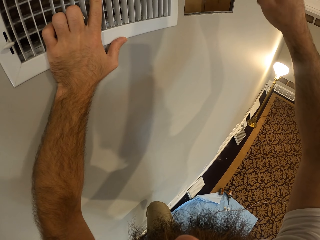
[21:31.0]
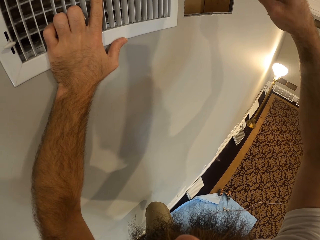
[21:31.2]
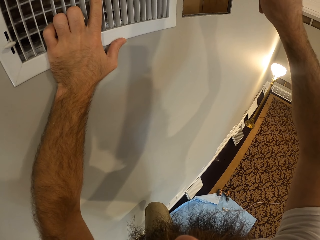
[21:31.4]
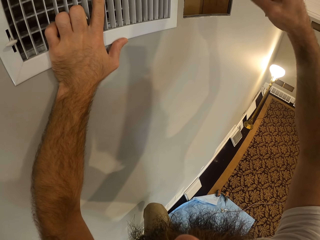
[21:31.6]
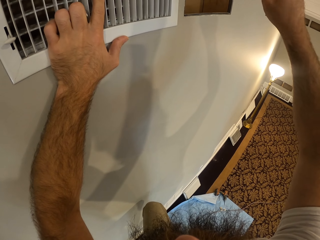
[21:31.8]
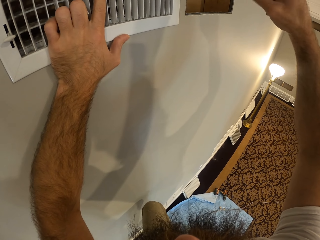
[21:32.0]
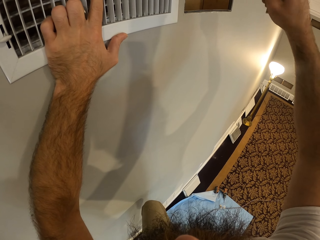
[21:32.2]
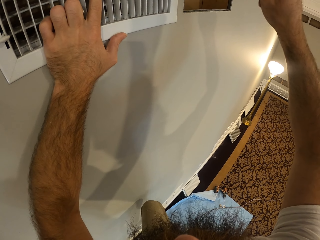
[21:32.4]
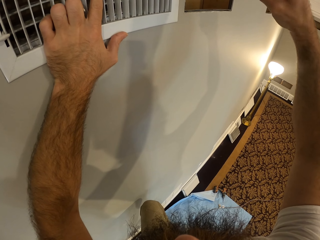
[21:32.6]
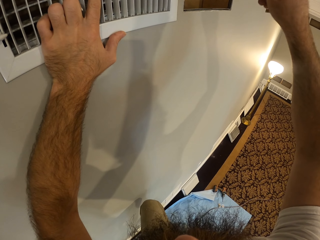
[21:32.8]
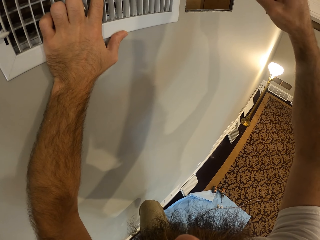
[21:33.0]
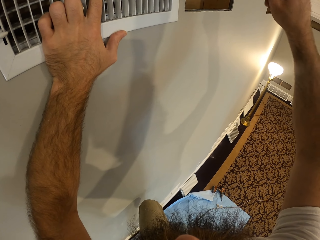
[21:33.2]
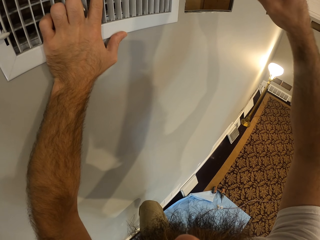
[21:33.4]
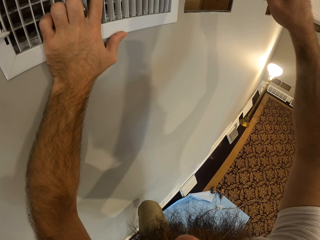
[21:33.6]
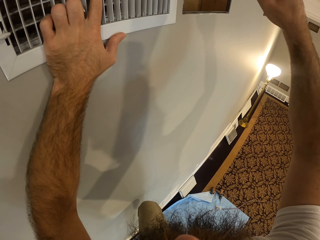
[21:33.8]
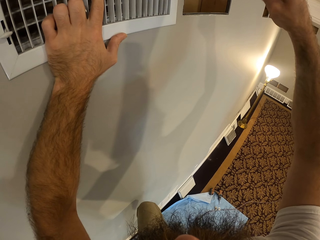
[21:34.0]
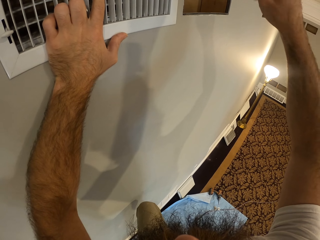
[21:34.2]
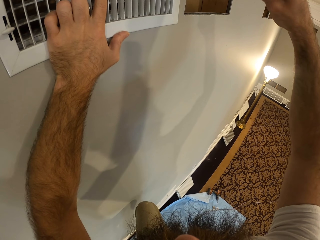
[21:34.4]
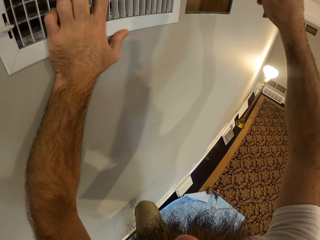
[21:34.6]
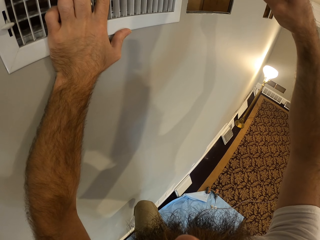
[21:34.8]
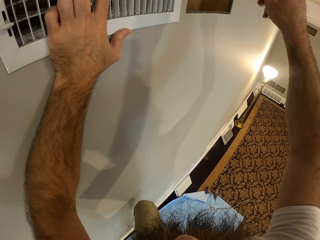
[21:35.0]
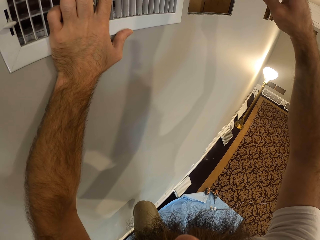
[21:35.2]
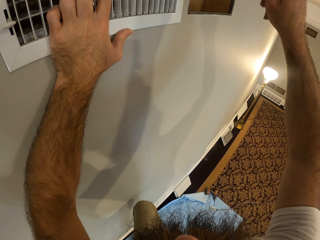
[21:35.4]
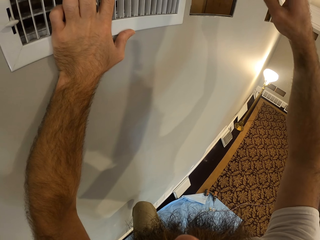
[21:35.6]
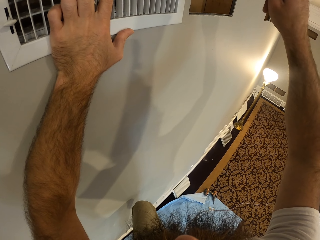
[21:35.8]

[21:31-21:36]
The camera wearer tightens the nuts with the screwdriver.

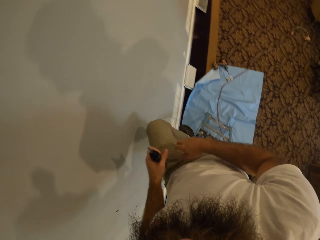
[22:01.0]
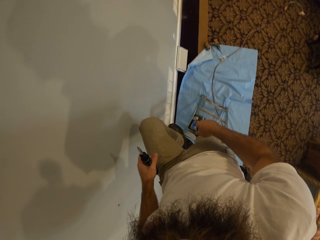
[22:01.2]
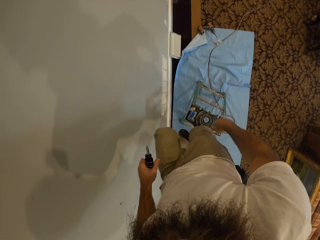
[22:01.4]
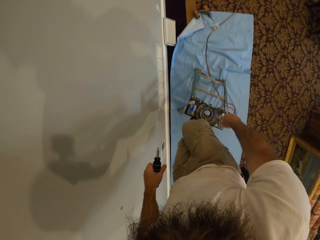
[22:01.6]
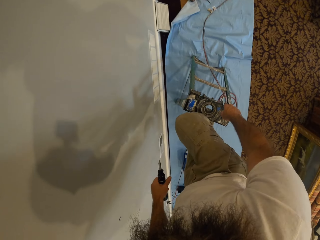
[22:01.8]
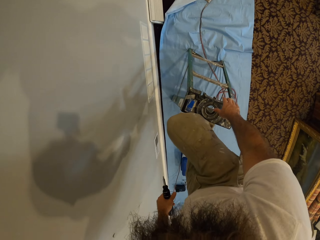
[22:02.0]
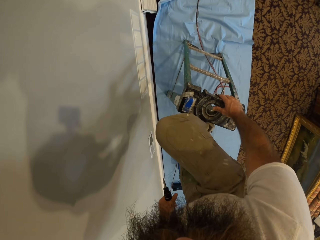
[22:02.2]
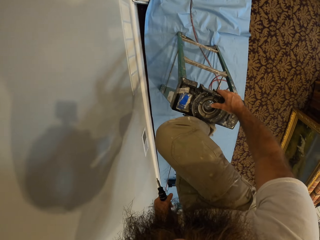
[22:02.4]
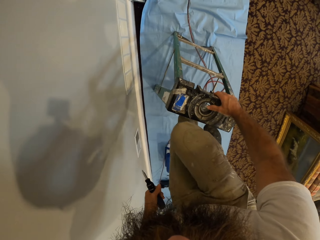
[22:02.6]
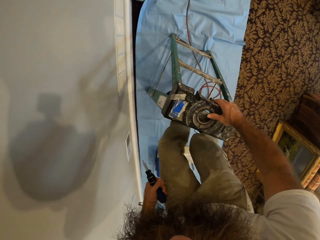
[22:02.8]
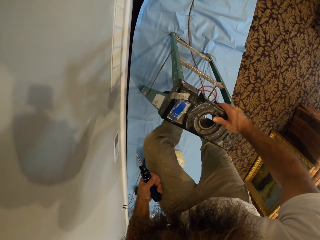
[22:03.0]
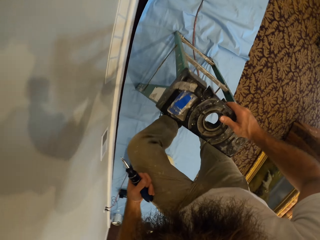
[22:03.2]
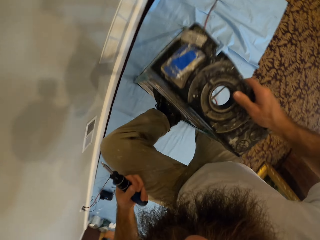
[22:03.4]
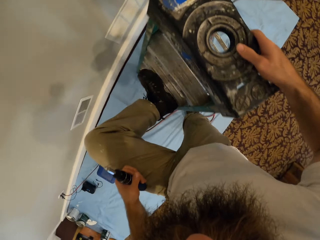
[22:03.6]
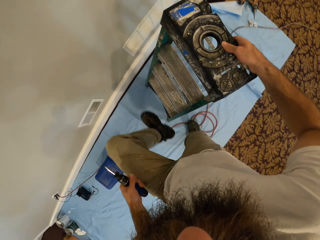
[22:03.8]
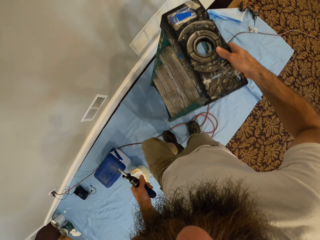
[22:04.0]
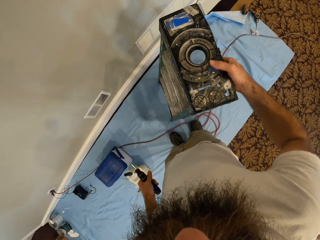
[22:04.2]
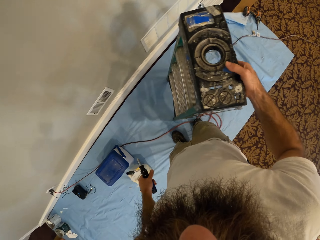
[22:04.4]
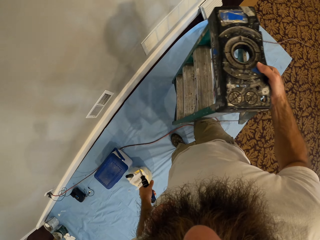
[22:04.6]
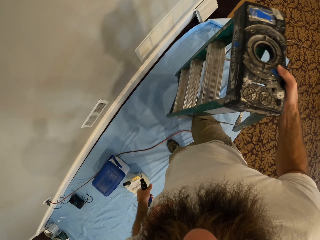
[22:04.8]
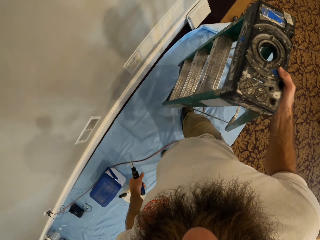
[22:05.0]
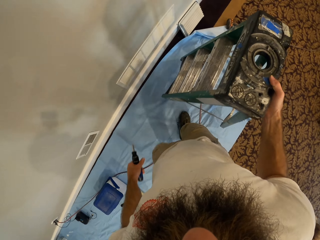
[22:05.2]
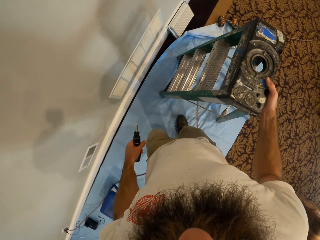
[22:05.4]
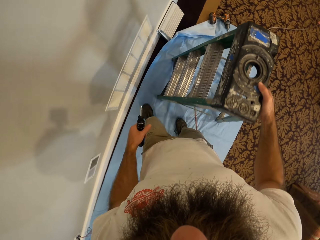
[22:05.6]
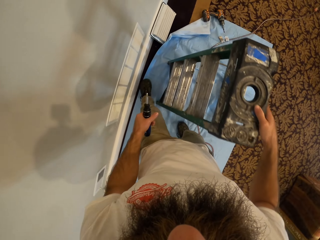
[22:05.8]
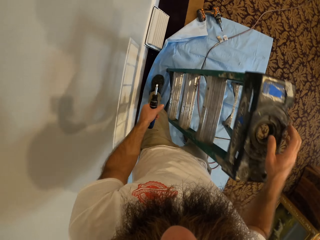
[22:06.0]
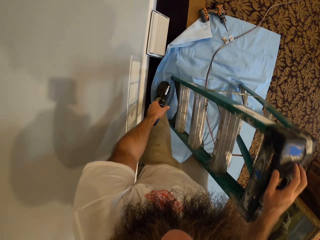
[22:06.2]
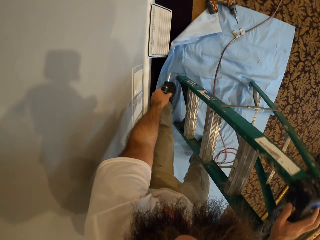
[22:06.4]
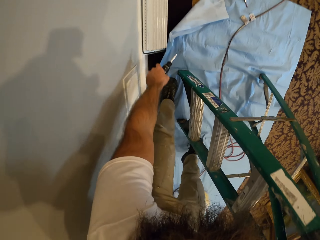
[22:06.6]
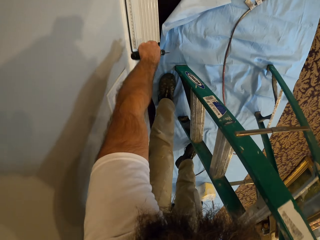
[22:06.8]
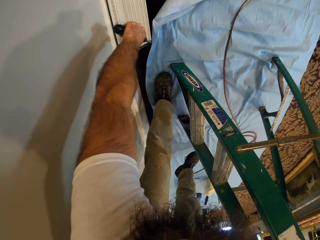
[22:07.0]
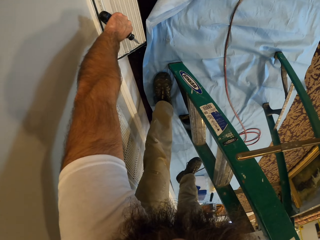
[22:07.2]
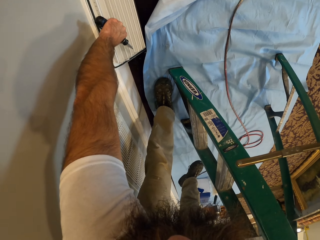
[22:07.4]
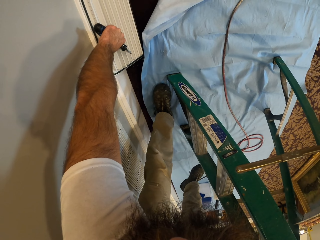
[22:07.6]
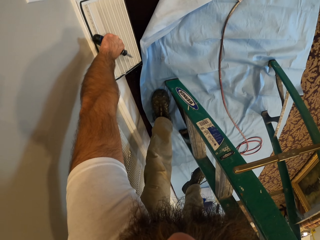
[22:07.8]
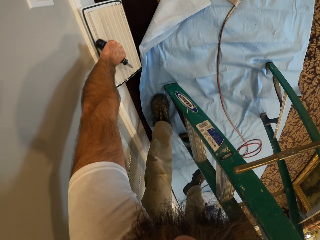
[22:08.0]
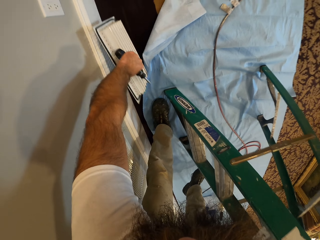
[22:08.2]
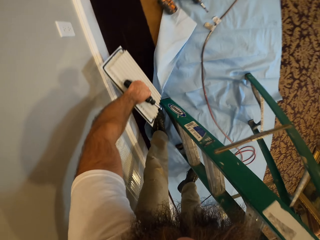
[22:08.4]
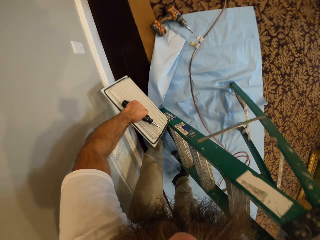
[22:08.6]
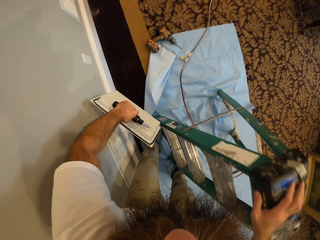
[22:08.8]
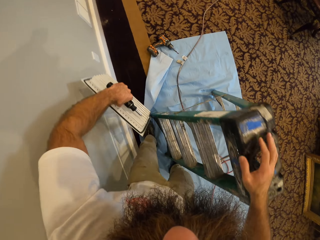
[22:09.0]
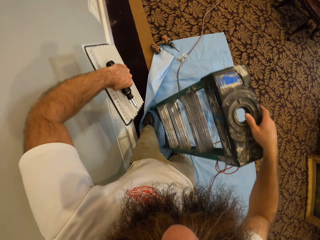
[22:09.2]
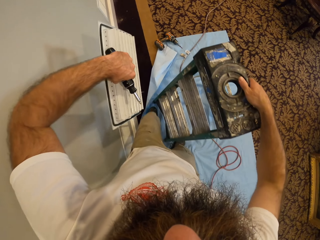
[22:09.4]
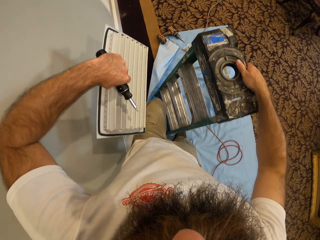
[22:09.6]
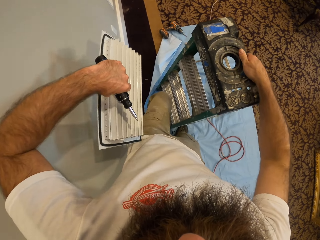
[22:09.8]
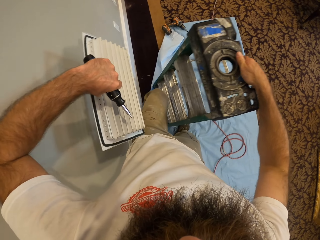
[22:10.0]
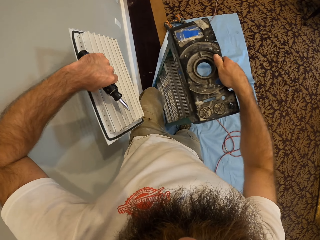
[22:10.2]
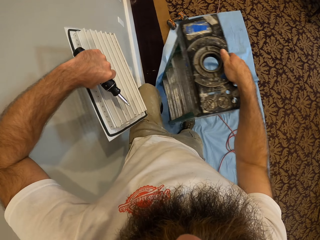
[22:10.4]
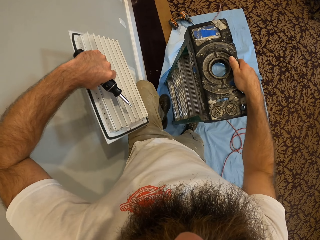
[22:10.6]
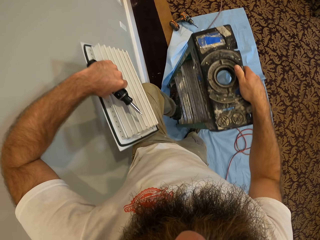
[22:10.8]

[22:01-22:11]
The camera wearer climbs down the ladder. He adjusts the position of the ladder on the floor with his right hand. He pushes the ladder forward. He picks up a vent cover or grill from the floor with his right hand.

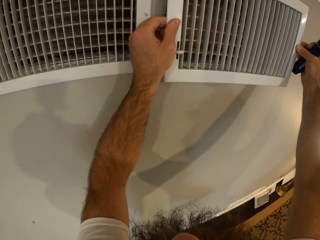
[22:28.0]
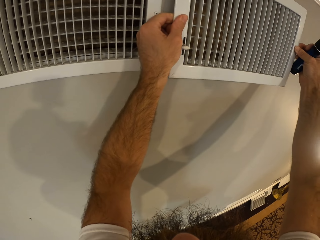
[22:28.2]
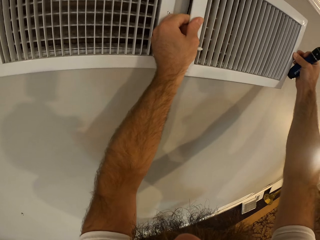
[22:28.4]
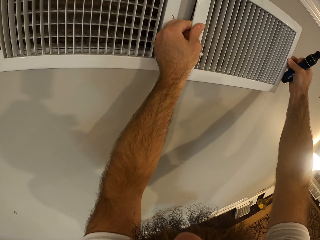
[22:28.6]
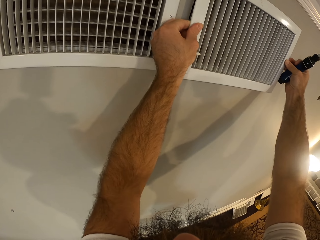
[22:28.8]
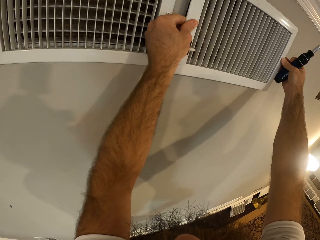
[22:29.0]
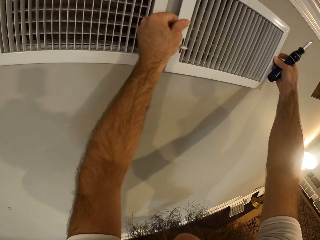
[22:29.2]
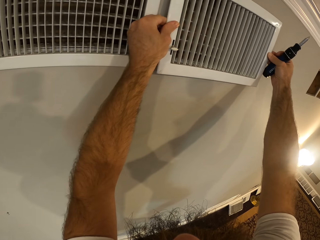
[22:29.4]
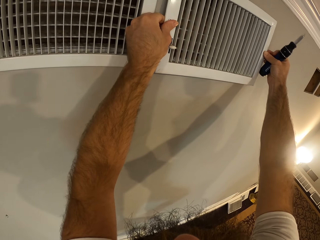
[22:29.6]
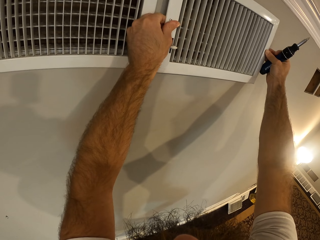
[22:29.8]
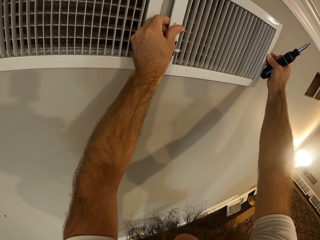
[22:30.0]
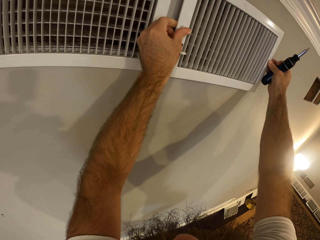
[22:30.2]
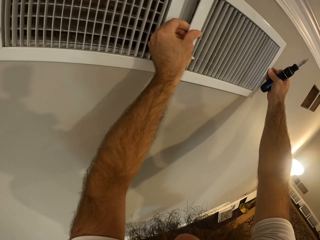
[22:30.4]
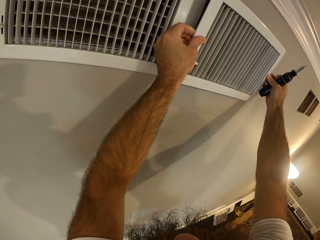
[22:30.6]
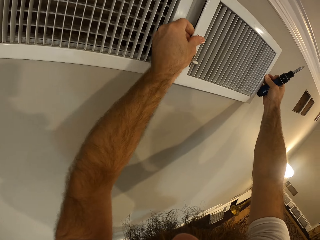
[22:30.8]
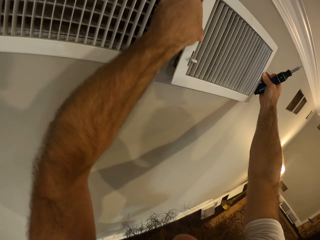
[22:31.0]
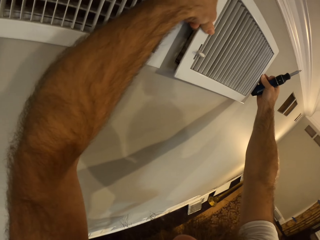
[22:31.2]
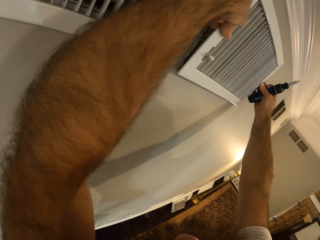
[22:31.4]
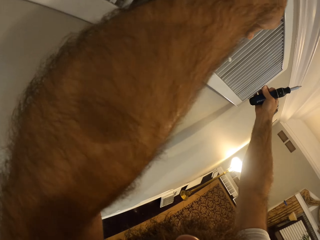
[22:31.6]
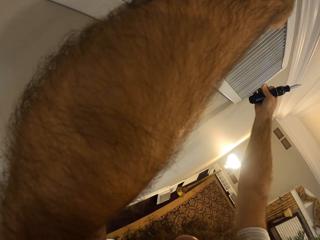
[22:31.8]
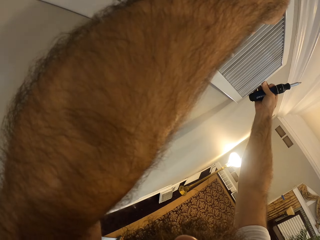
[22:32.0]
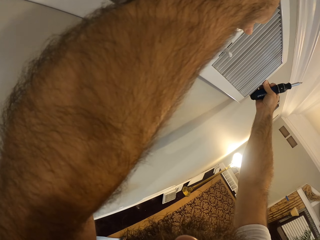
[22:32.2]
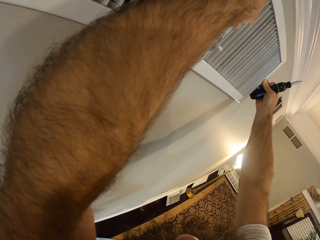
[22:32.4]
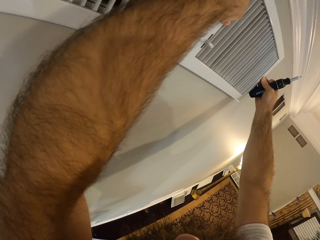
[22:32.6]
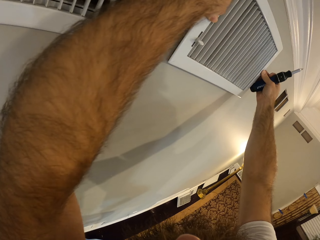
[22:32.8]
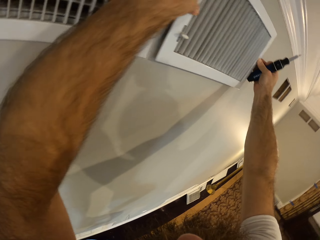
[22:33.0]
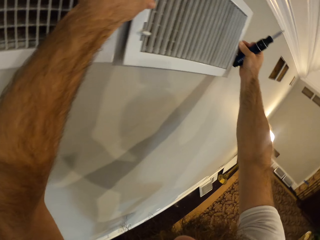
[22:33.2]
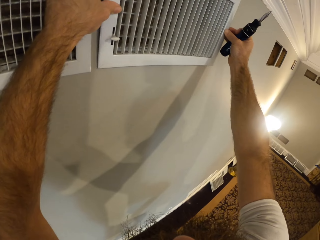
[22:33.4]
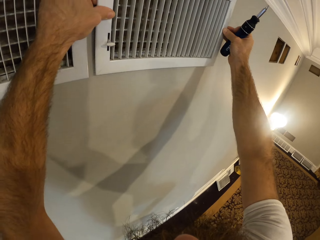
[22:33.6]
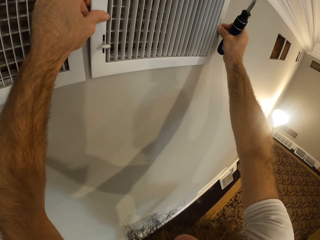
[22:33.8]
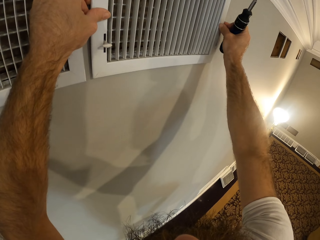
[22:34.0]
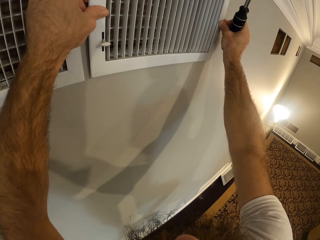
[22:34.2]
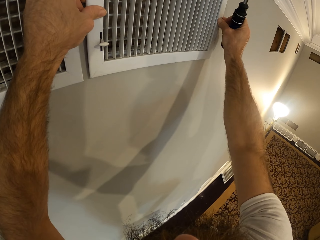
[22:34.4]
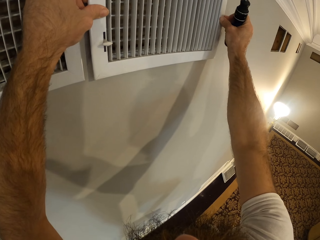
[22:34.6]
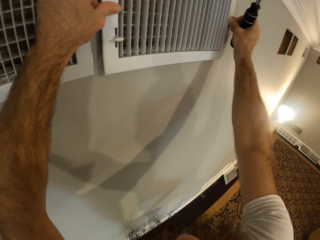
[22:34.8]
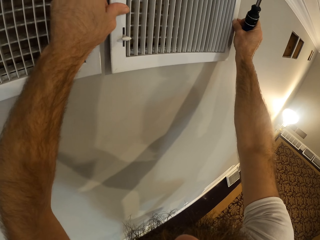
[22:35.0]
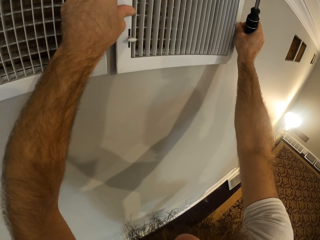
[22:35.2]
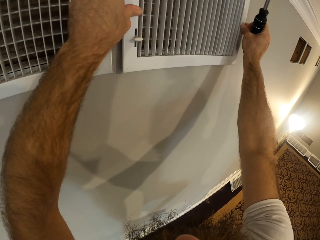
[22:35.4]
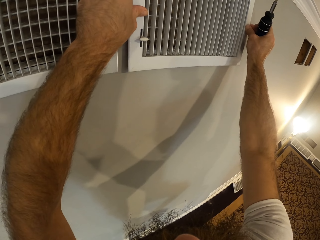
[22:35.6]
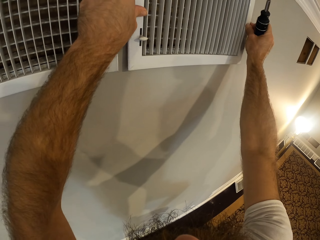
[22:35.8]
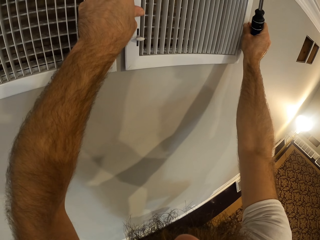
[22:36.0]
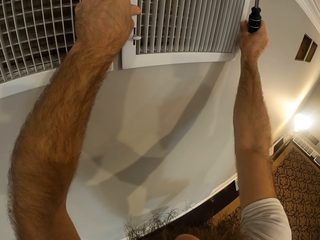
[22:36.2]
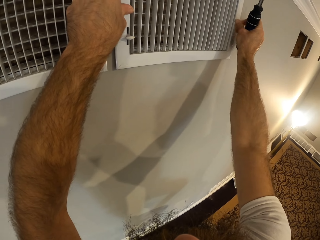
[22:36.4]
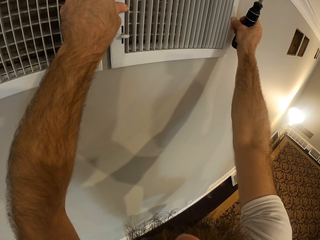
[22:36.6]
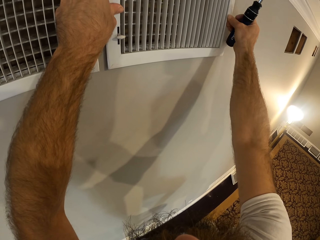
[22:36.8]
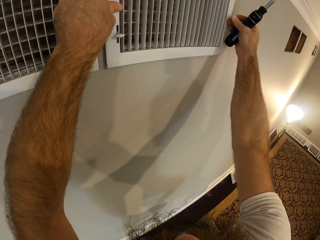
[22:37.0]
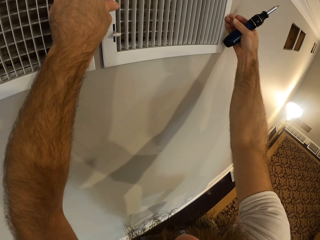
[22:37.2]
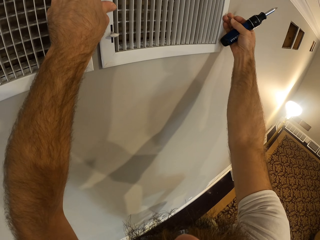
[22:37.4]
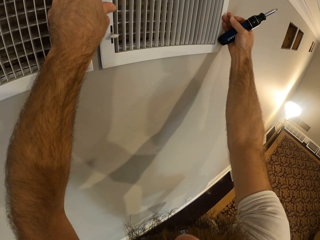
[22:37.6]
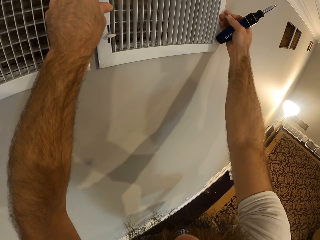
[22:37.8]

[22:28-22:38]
The camera wearer fixes the grill on the ceiling.
